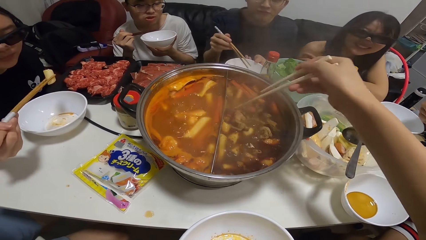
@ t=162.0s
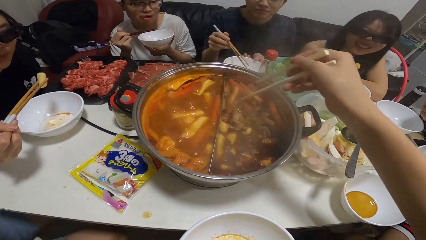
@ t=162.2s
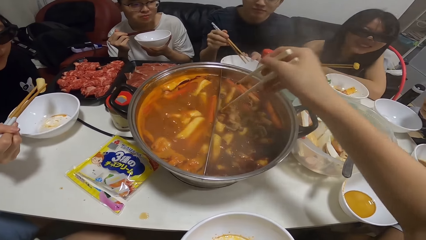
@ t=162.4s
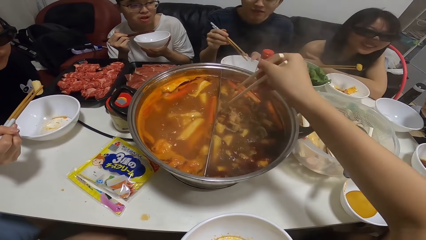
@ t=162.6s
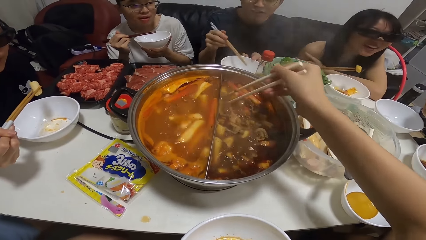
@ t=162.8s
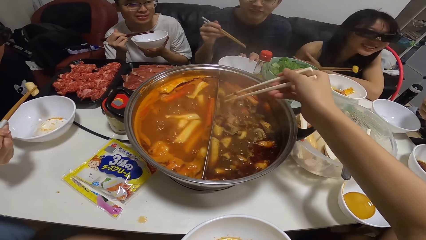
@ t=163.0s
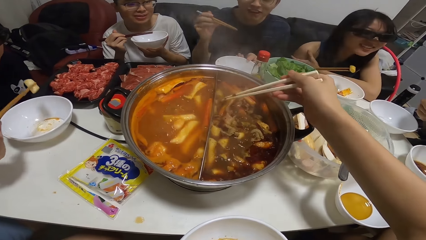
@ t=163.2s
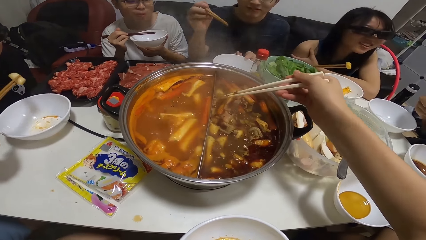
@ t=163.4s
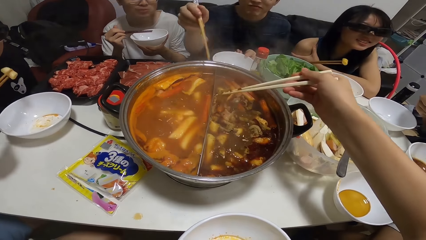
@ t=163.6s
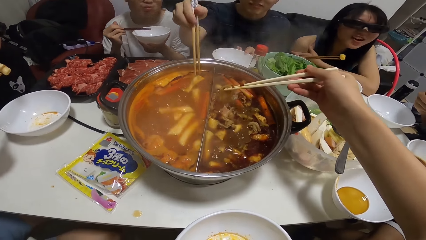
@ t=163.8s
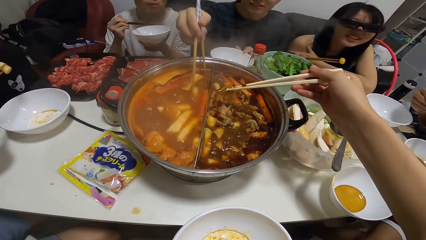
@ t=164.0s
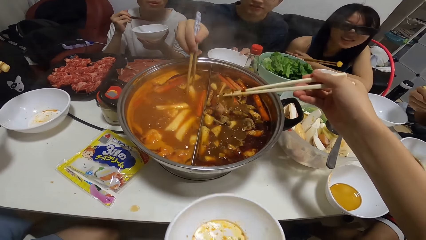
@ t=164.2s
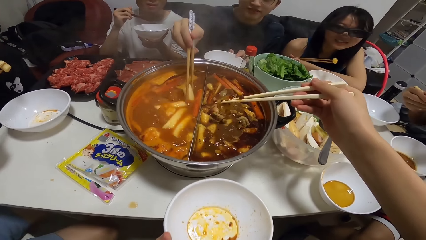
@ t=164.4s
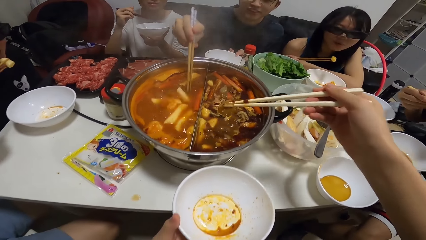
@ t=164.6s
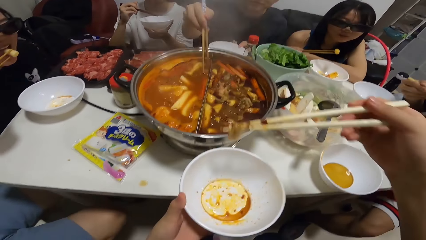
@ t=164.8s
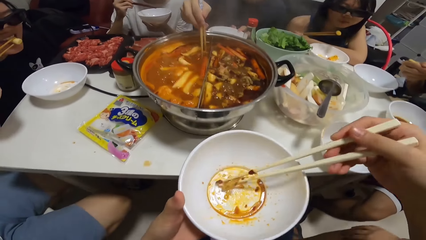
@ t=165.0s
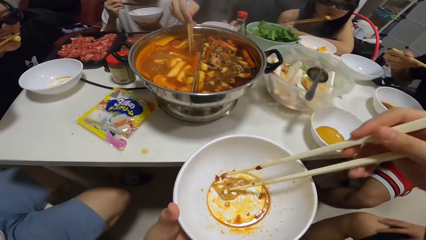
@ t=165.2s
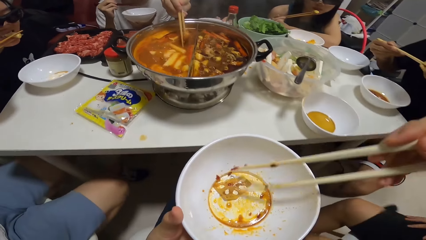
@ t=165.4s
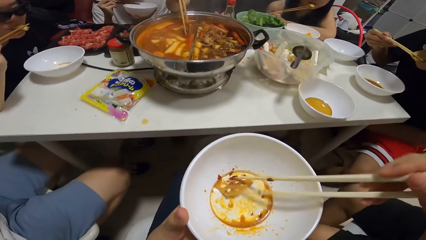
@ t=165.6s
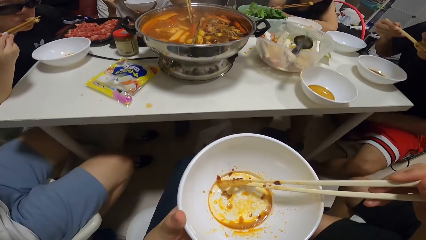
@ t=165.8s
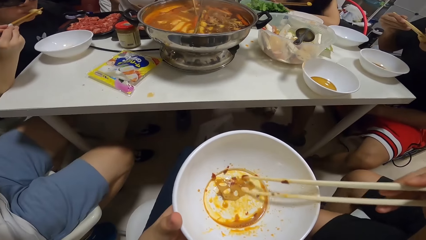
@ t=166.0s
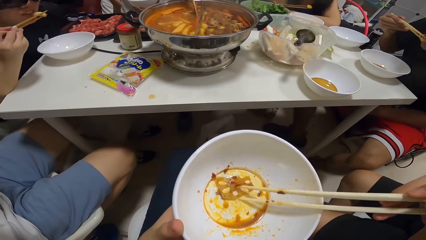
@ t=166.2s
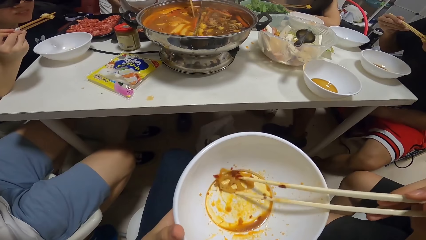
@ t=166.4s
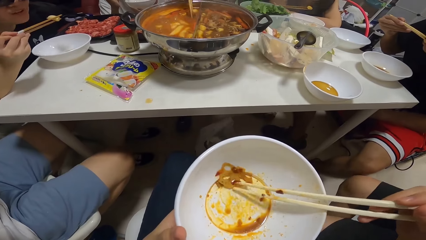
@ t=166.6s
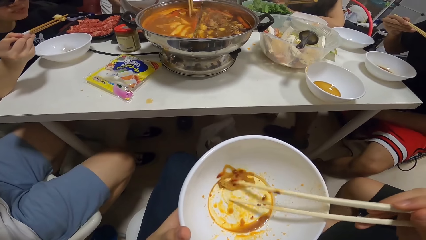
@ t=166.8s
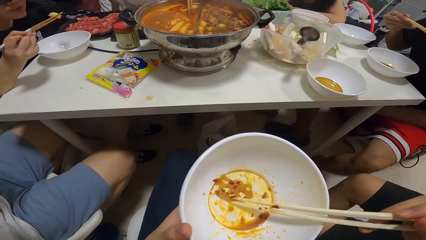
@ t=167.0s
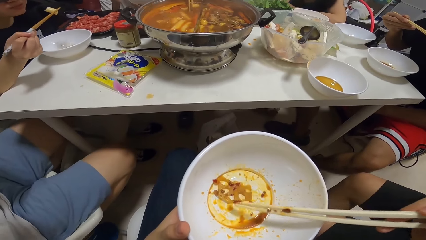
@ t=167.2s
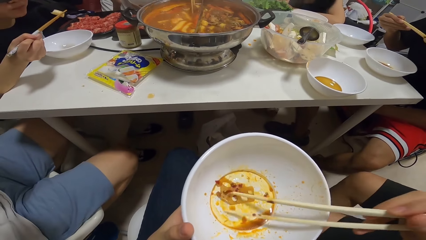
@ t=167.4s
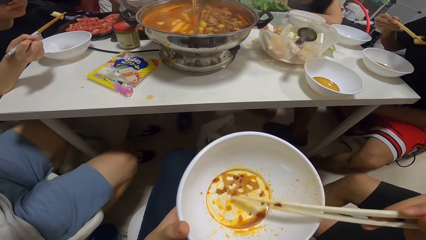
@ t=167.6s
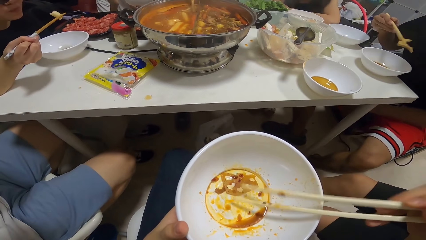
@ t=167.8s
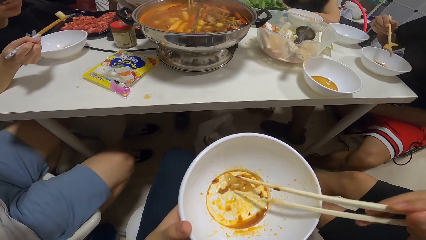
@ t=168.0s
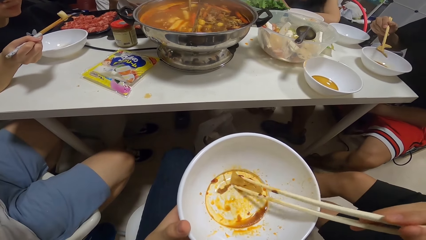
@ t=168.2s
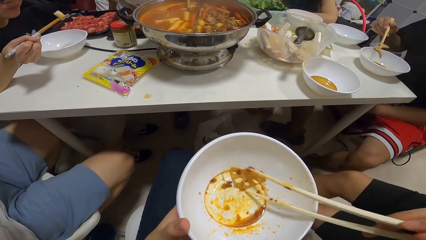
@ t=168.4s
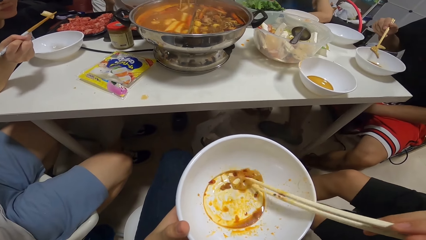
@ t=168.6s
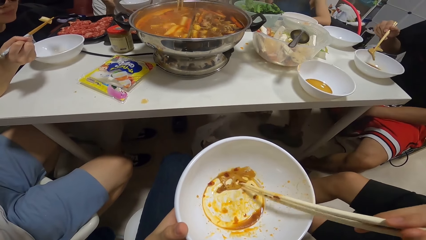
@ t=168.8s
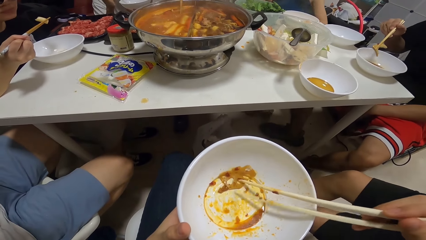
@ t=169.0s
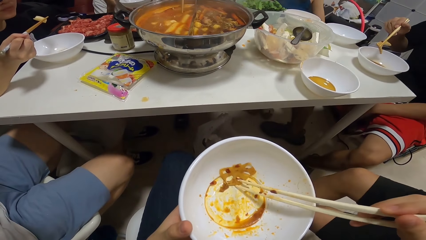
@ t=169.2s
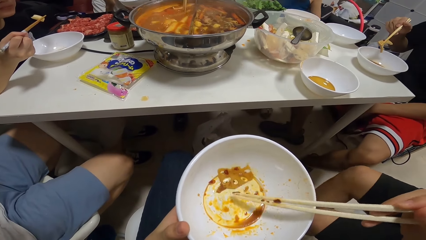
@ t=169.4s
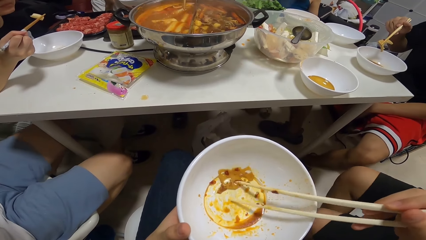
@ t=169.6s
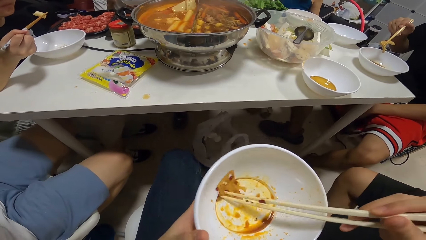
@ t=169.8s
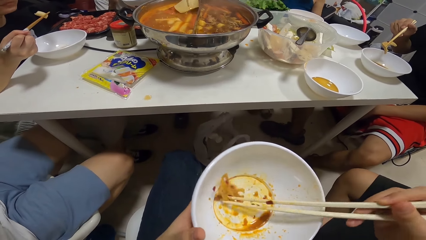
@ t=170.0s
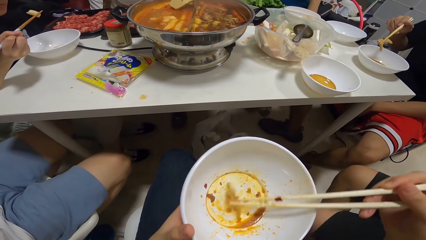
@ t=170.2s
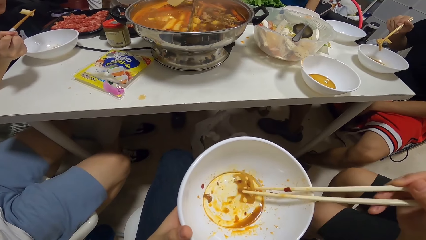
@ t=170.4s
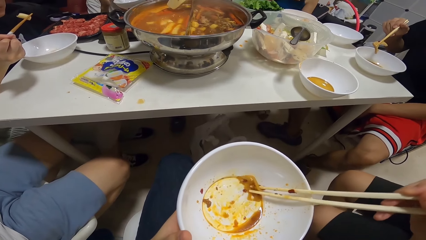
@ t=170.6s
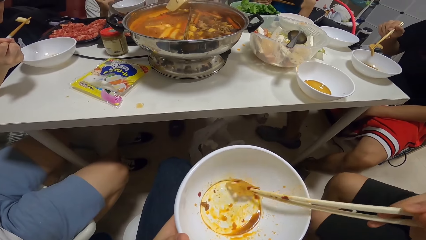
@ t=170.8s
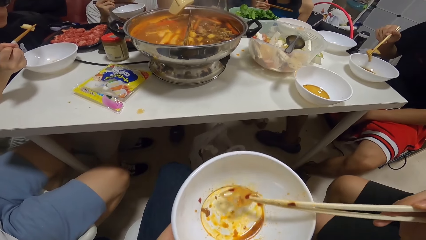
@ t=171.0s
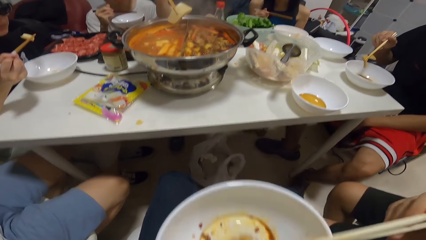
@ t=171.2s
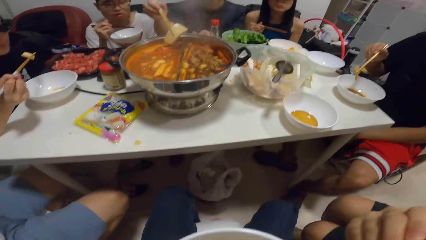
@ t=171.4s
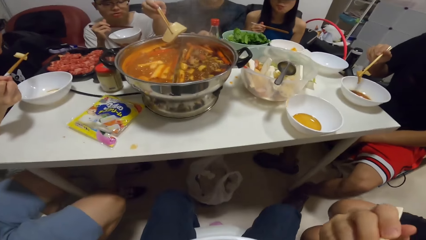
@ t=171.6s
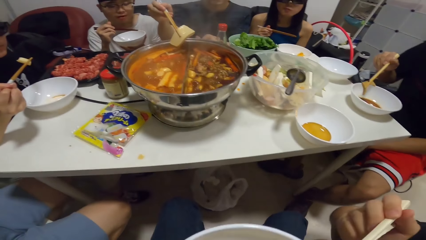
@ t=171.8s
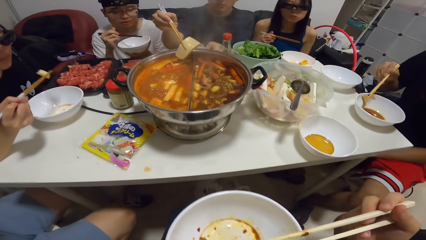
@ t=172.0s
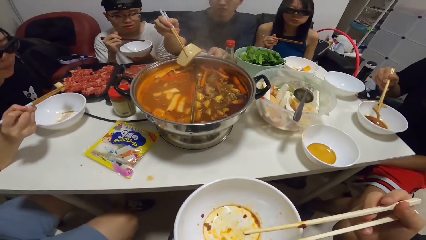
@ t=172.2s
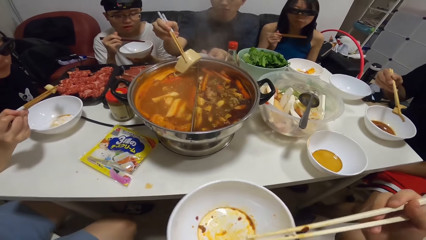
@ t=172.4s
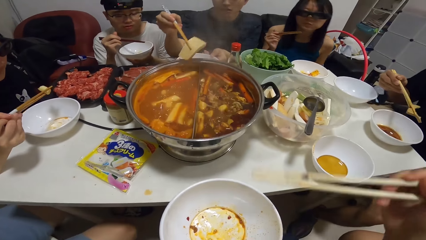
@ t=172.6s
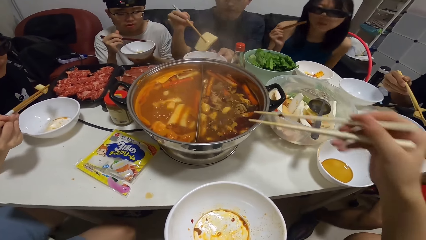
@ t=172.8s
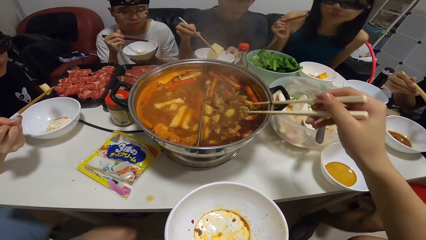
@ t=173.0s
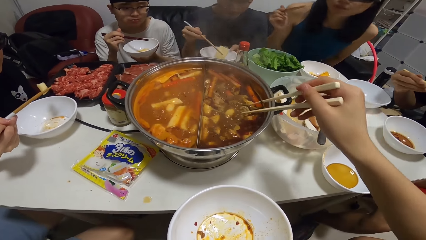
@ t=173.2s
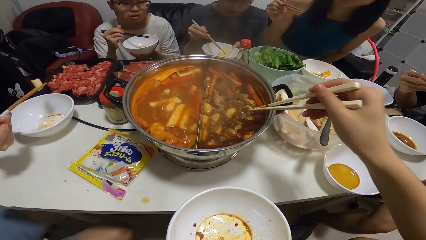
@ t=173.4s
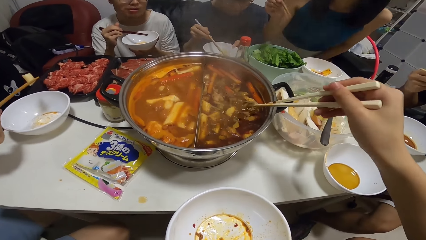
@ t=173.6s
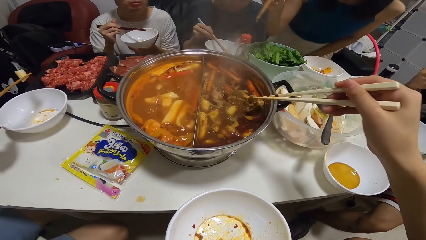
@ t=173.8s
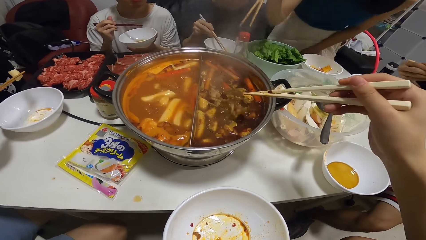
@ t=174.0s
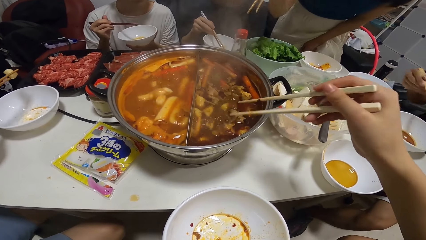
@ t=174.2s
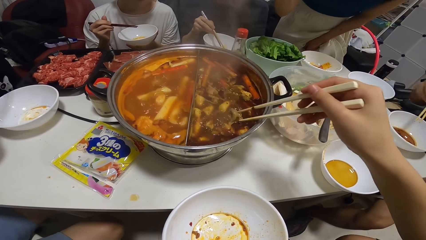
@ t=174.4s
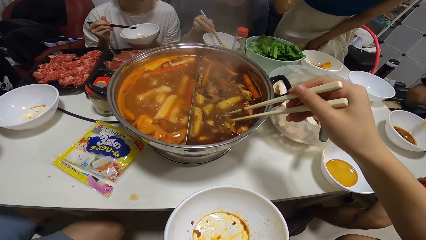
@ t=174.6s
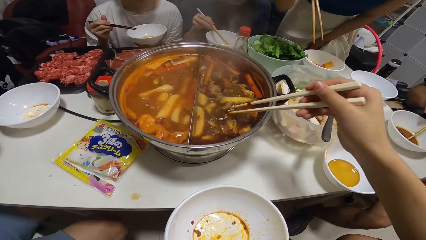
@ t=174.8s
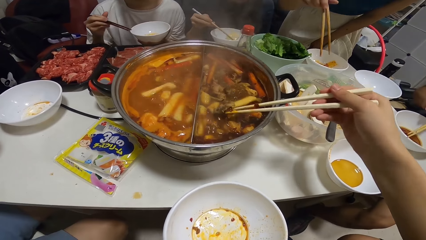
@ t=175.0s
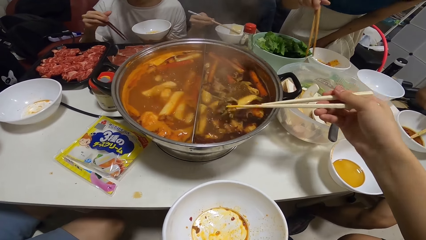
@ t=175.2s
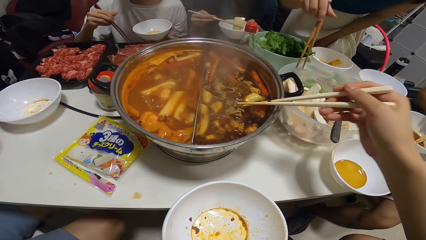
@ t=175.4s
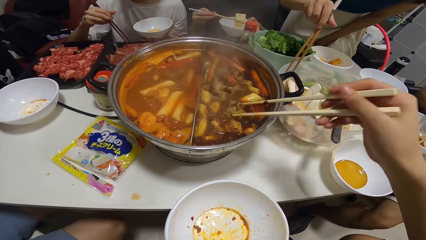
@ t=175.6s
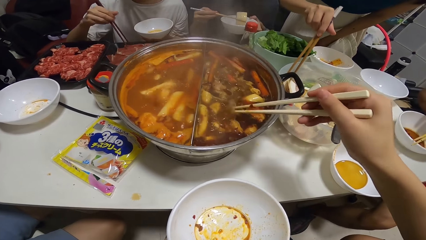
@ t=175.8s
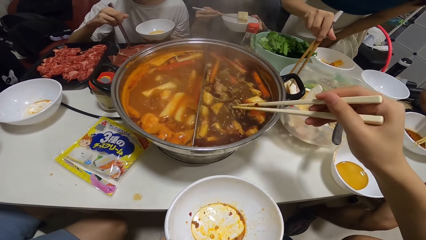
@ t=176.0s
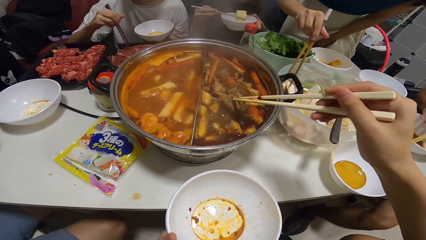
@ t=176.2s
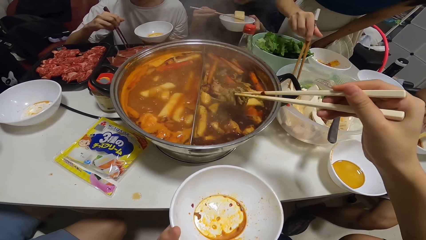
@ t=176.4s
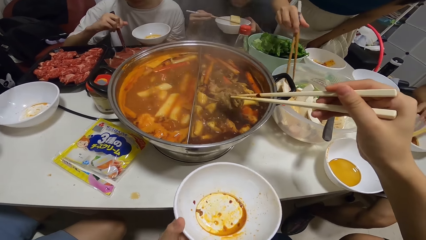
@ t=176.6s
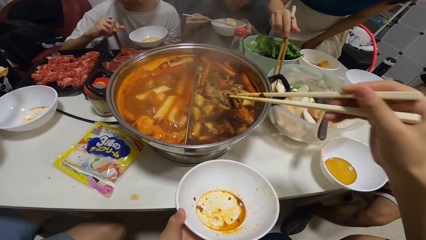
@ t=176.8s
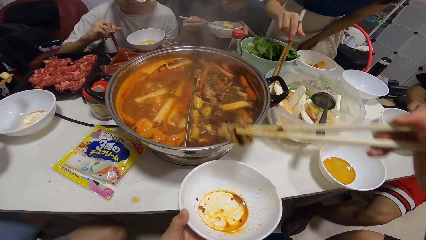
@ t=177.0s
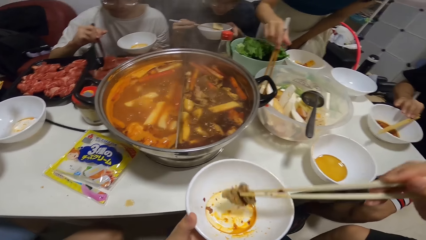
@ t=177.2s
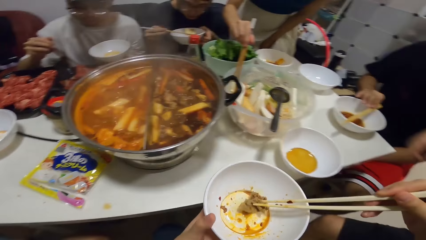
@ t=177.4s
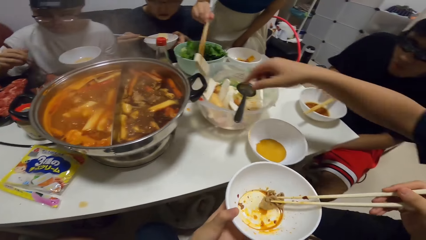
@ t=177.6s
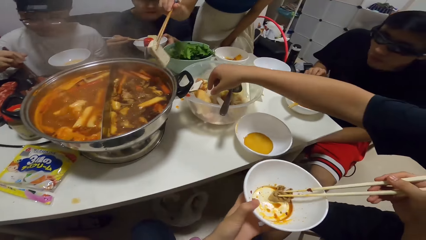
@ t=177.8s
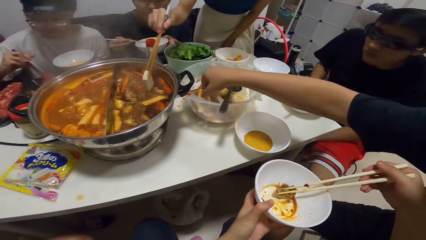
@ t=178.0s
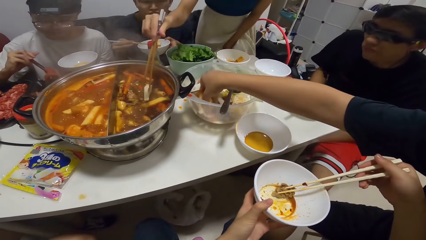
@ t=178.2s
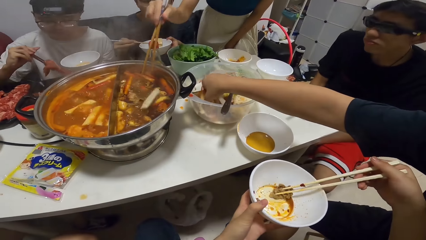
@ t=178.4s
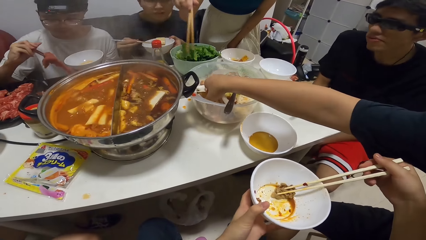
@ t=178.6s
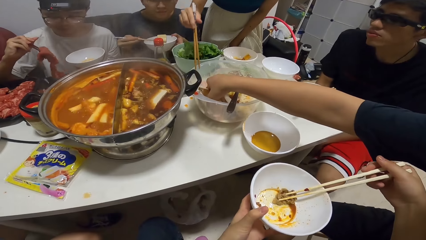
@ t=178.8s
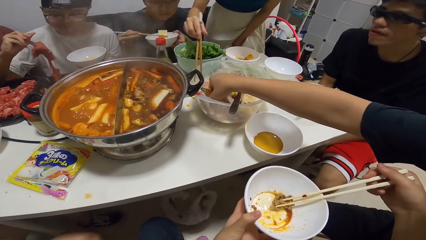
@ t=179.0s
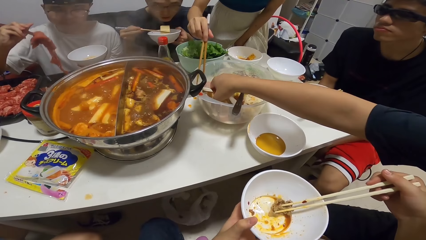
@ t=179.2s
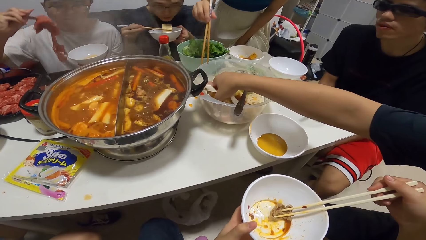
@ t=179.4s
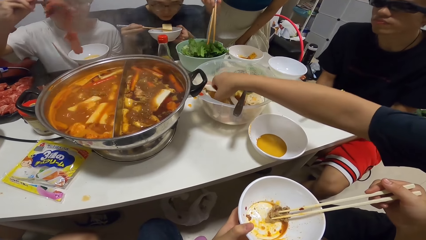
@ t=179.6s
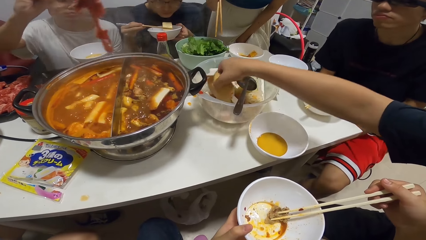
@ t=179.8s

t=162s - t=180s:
The camera wearer serves her meal from the pot into a bowl with chopsticks in her right hand. She eats with chopsticks. A man serves his meal from the pot with chopsticks in his right hand. The camera wearer picks stew from the cooking pot. She serves her meal from the pot into a bowl with chopsticks in her right hand. The man picks butternut from a plastic bowl.
